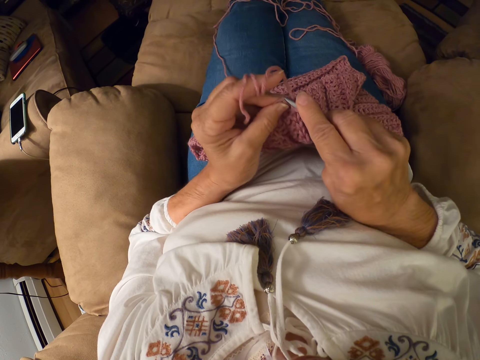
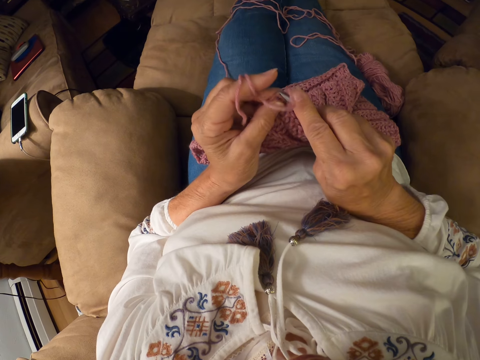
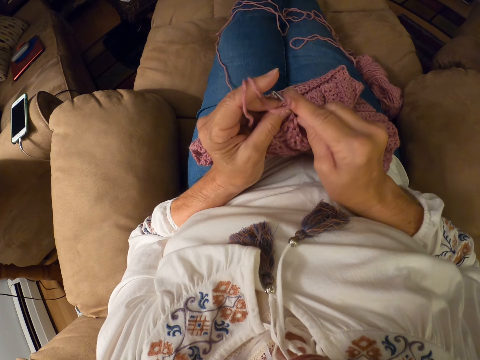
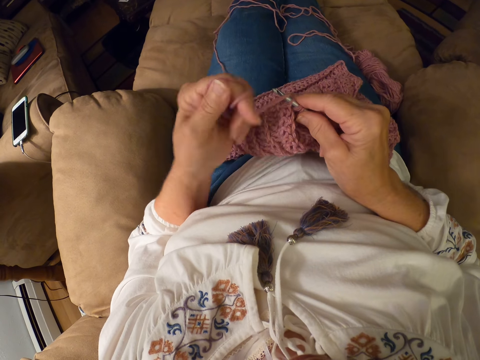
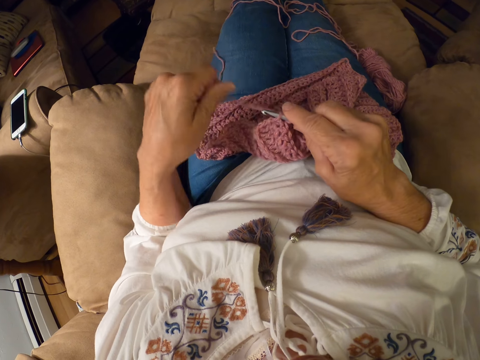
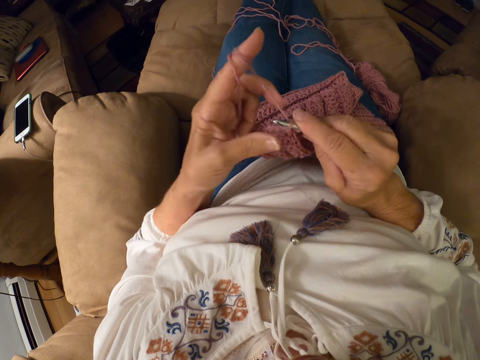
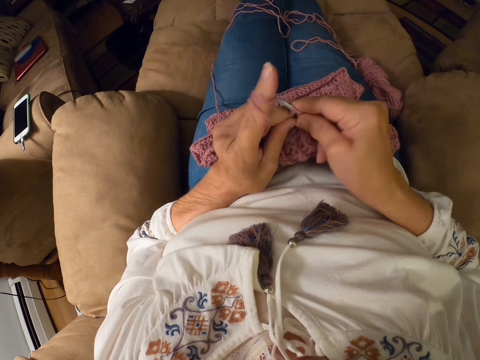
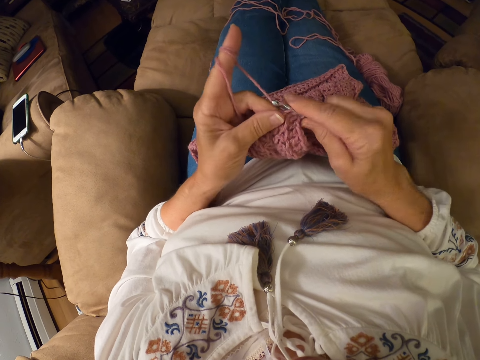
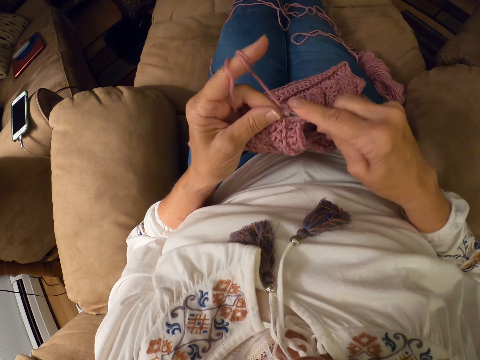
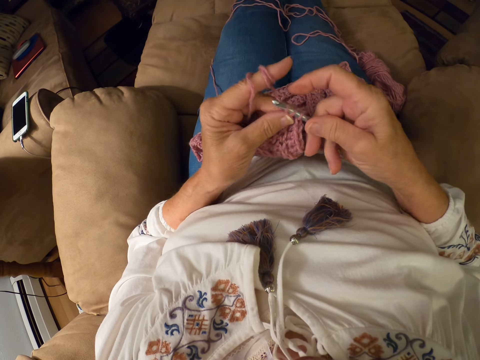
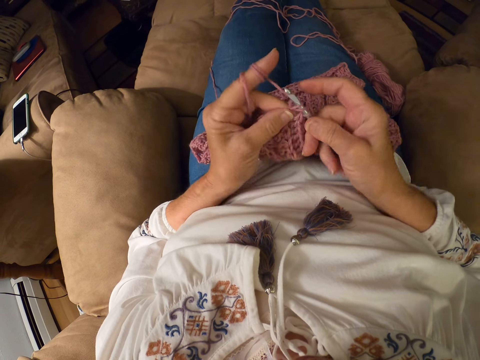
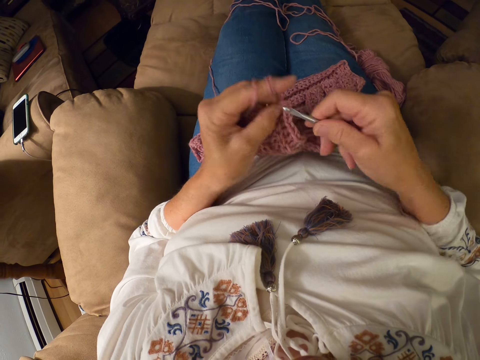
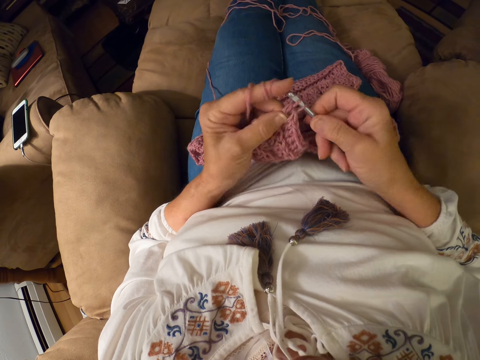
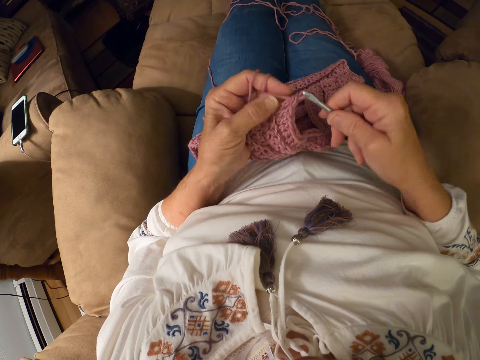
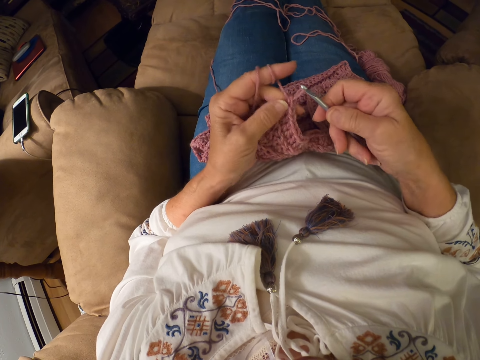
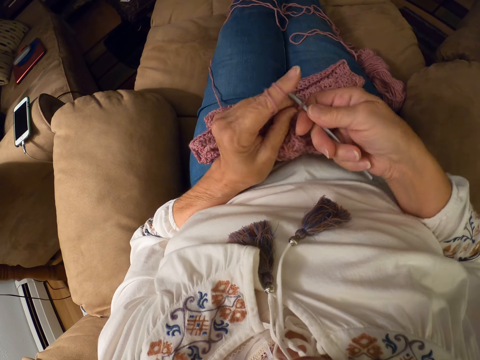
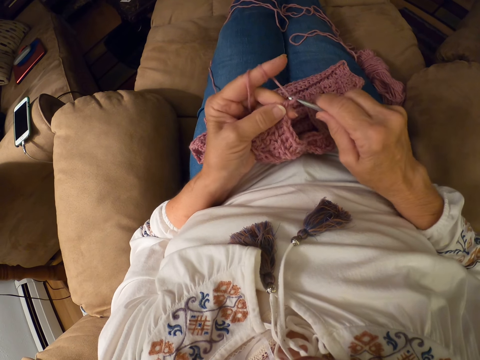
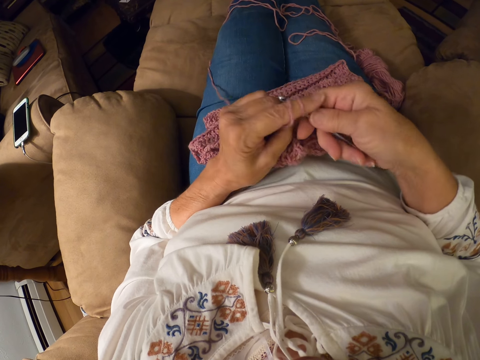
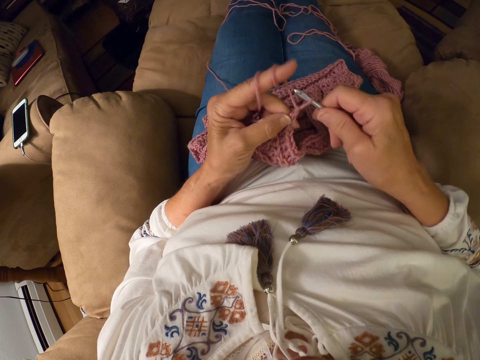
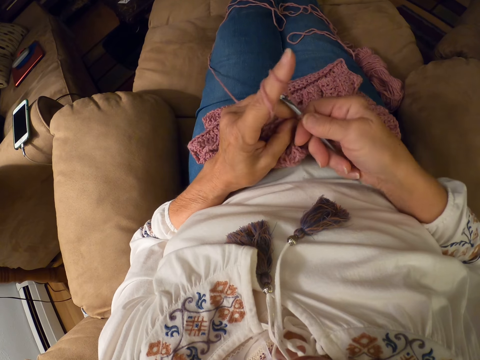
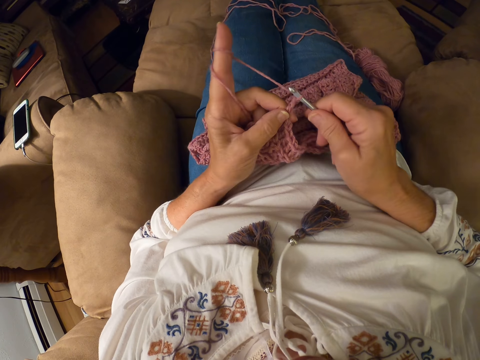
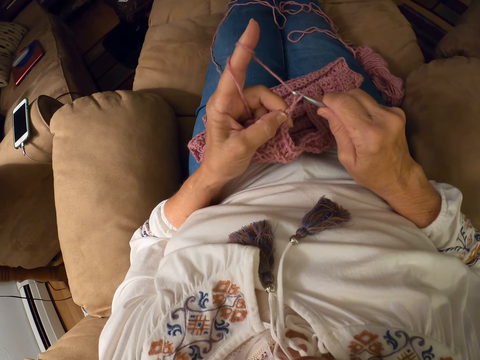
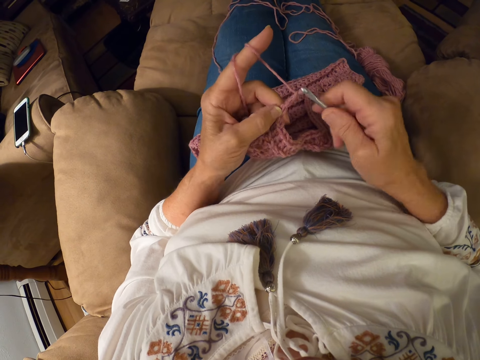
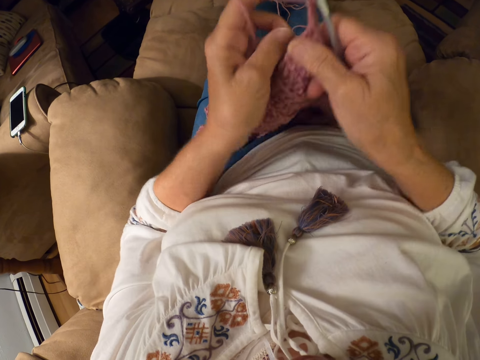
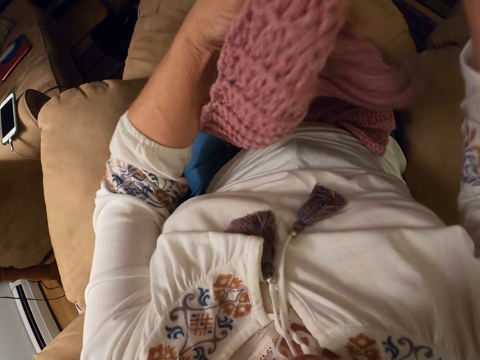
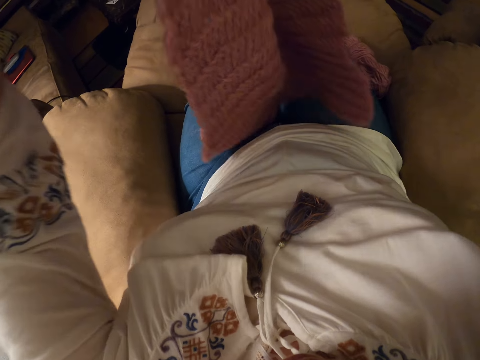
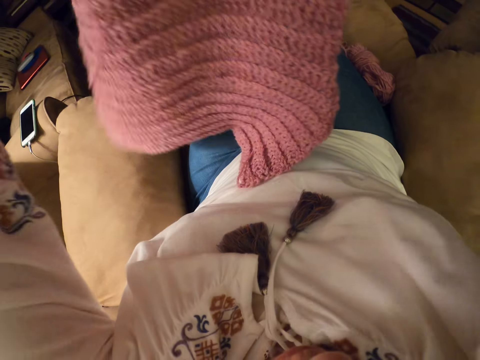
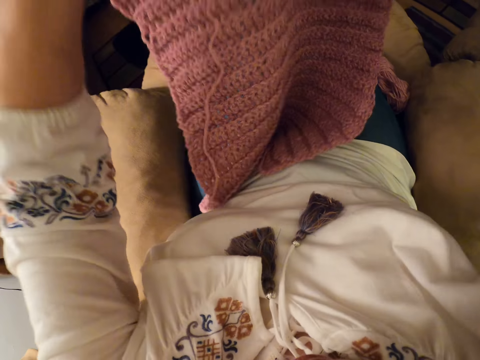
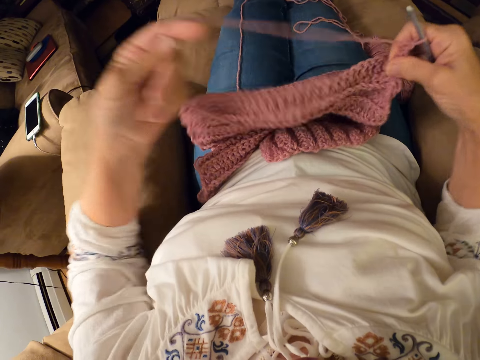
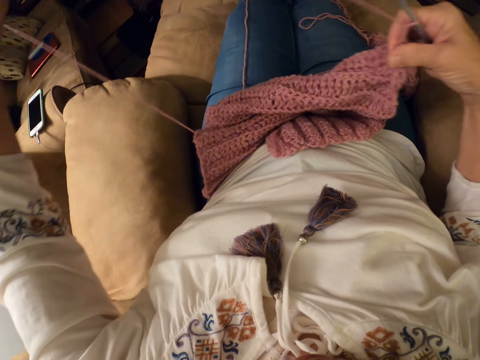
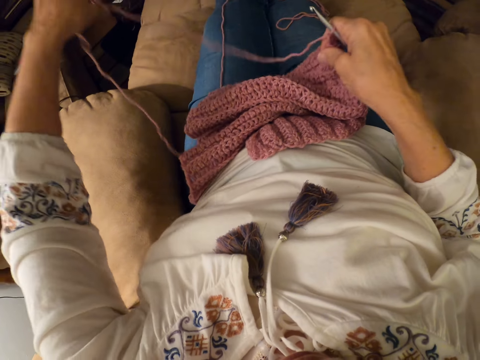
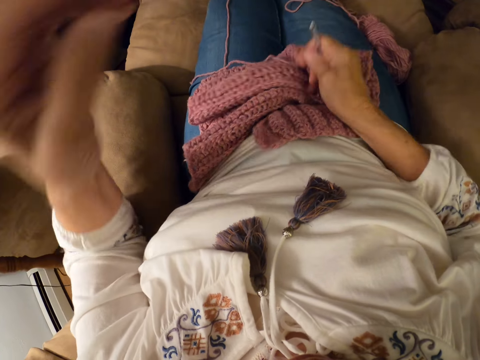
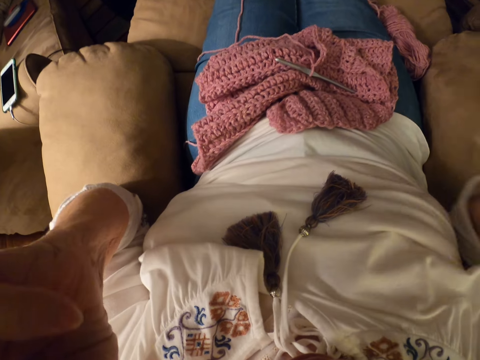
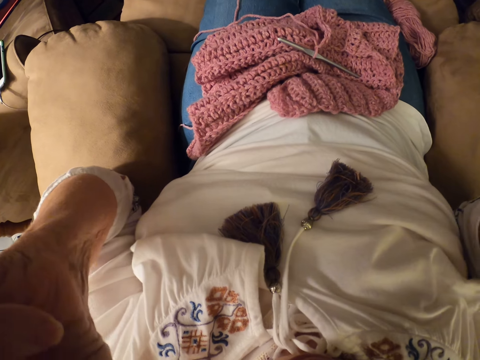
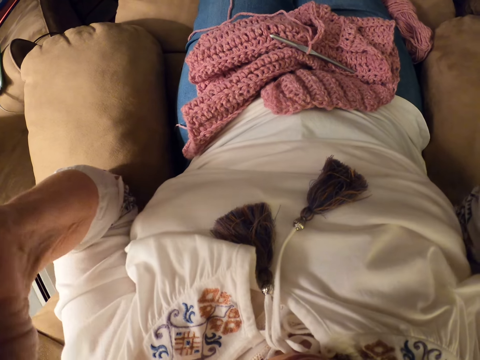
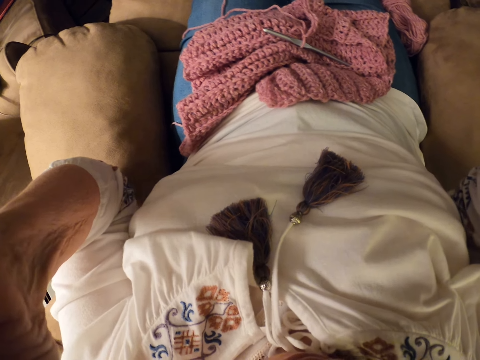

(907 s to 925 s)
The camera wearer knits the sweater fabric. She rolls the yarn around her left index finger and crochets with the yarn. She adjusts the crochet with both hands. She lifts the sweater fabric, holds the sweater fabric on her lap and holds the thread. She releases the yarn from her left hand, raises up her left hand and drops the crochet hook from her right hand. She holds the camera. She raises up her right hand. She holds the camera with both hands.

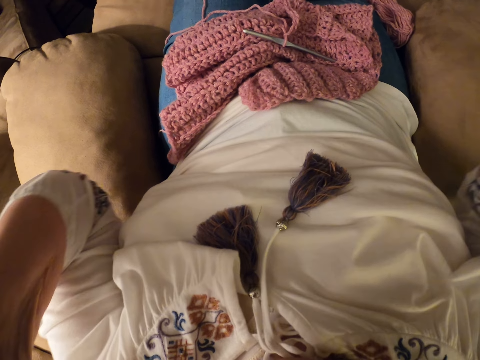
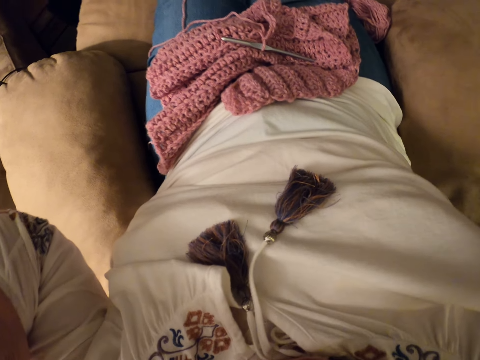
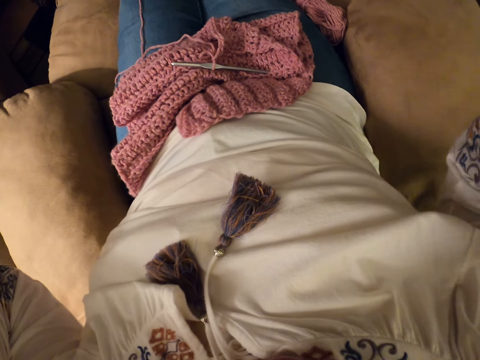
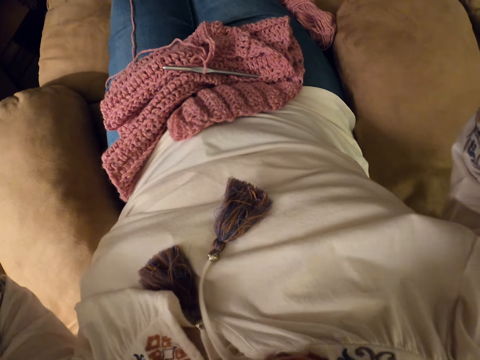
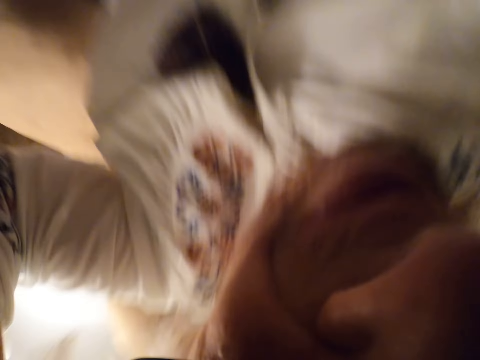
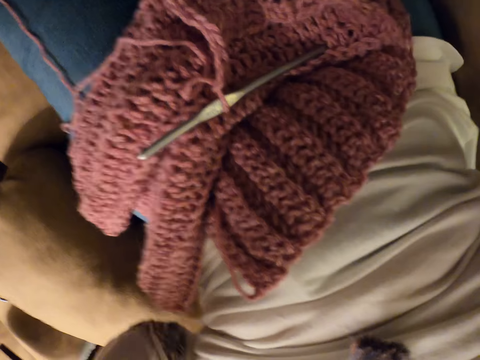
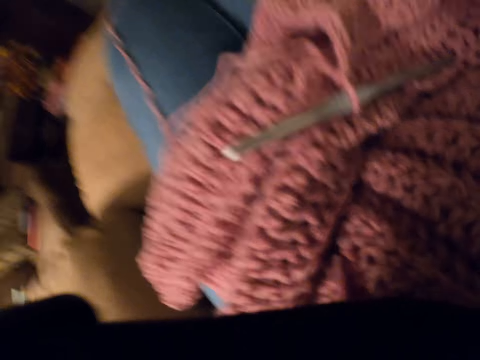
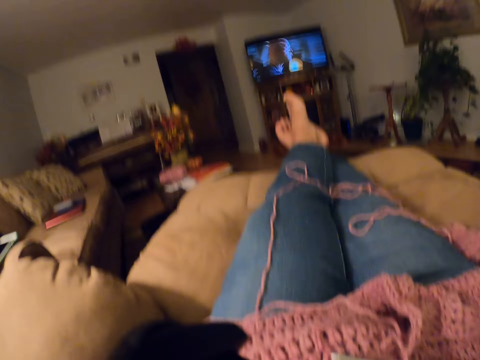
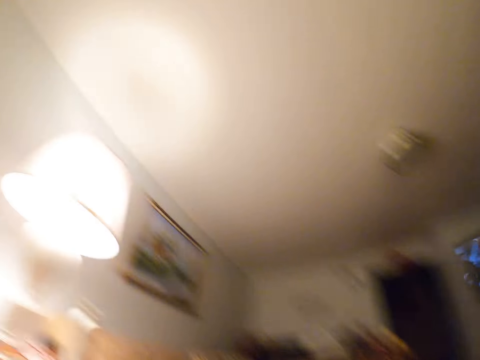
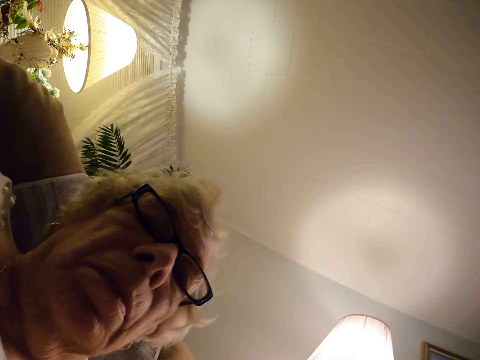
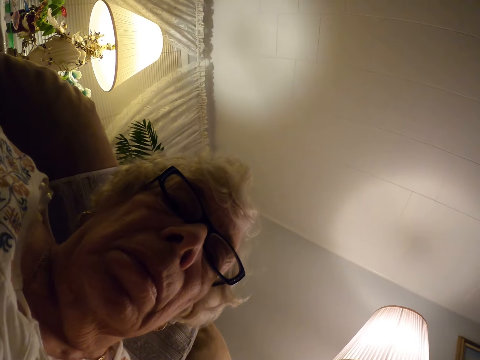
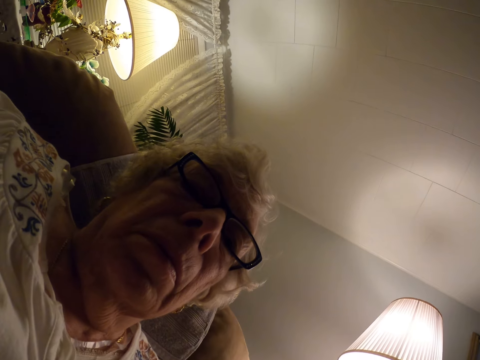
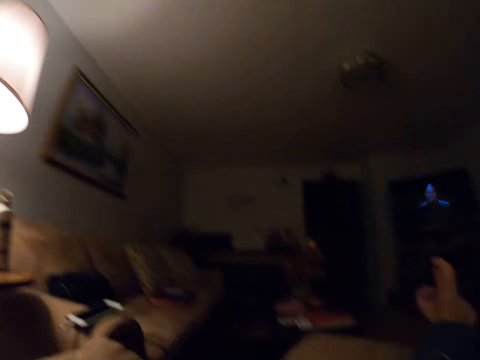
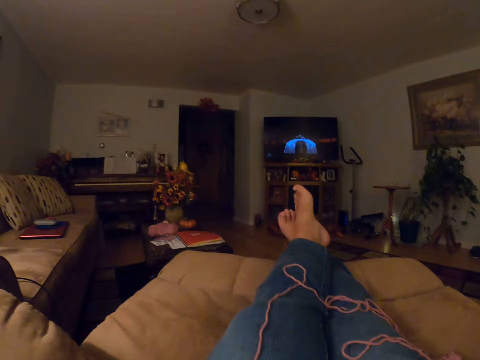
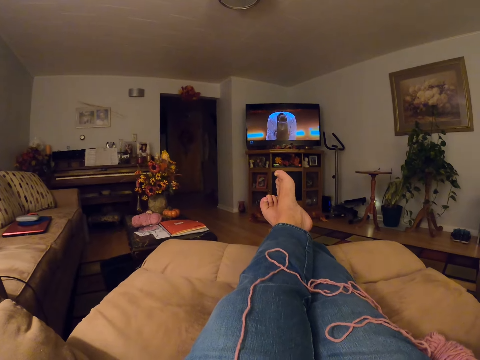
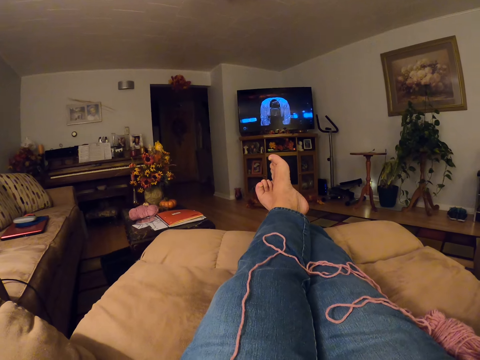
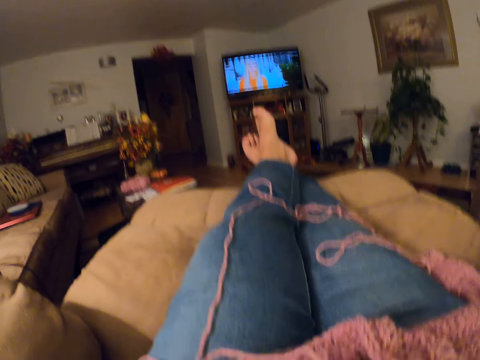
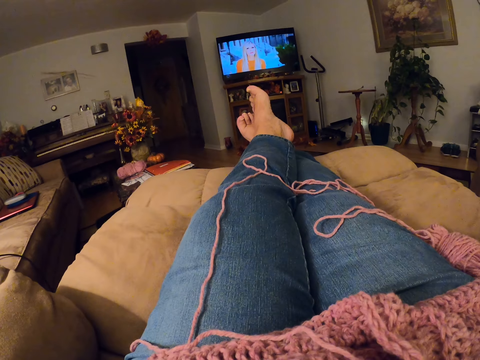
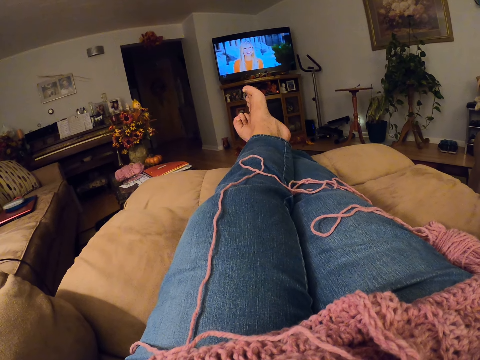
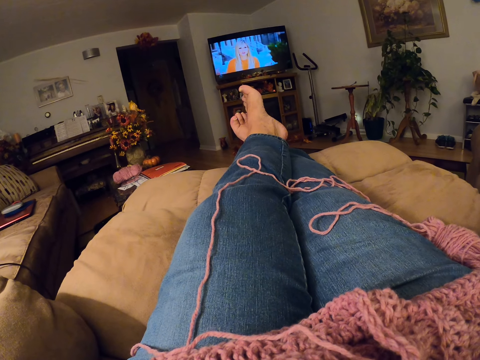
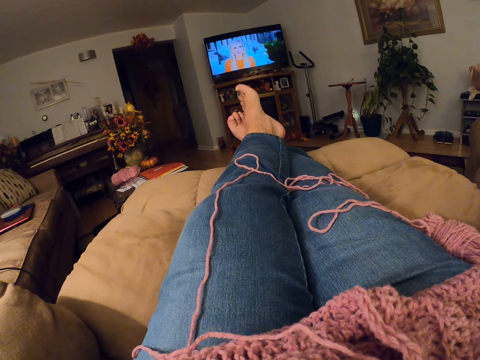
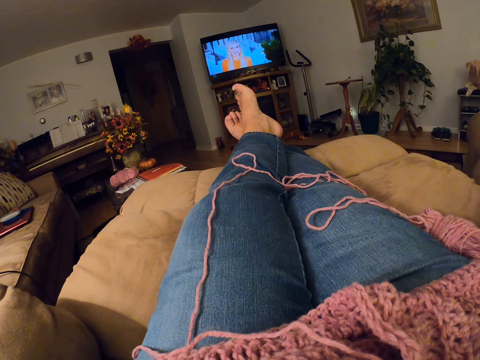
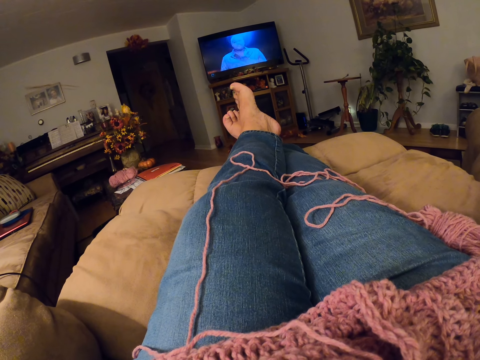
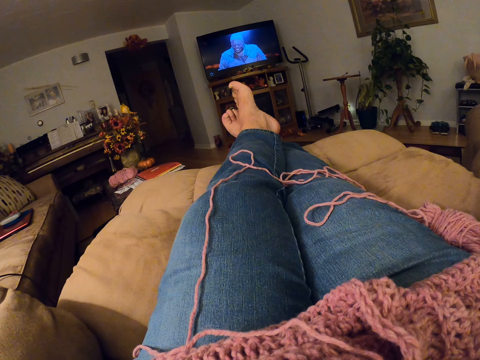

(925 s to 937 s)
The camera wearer interacts with a woman. They look at the camera.
